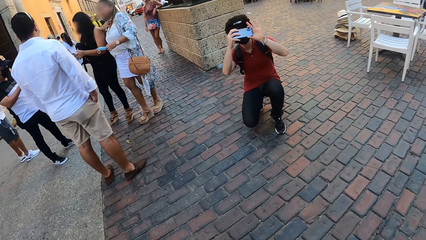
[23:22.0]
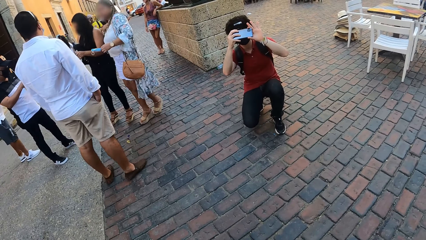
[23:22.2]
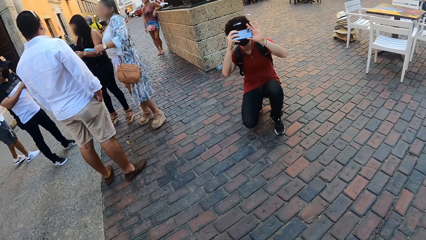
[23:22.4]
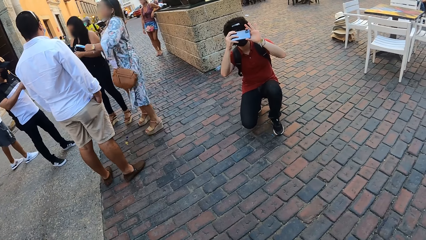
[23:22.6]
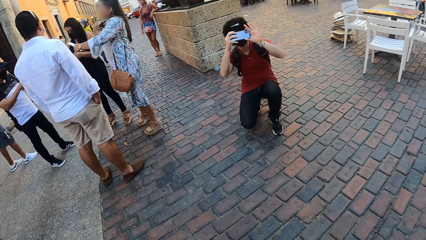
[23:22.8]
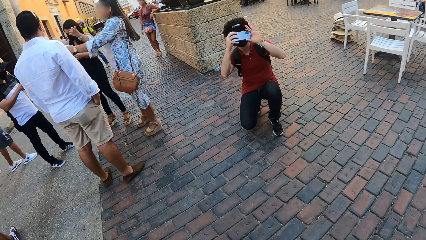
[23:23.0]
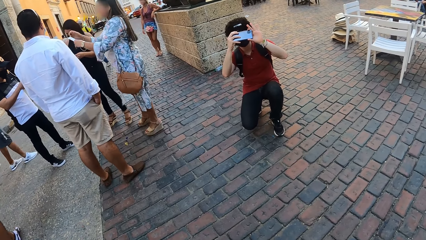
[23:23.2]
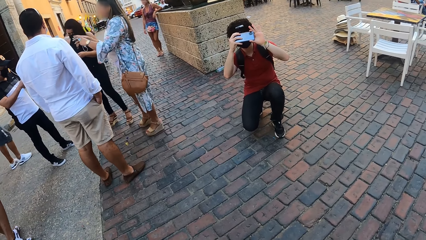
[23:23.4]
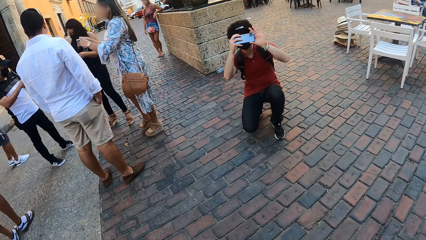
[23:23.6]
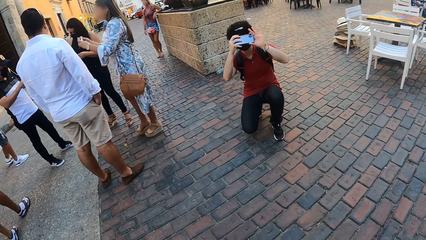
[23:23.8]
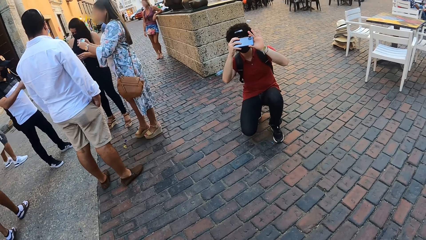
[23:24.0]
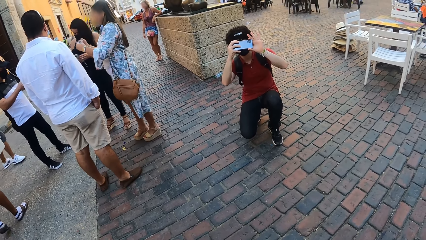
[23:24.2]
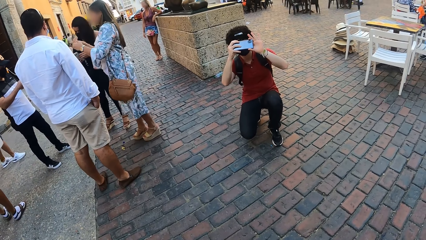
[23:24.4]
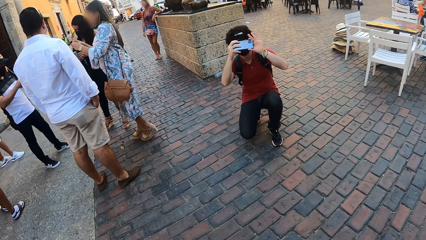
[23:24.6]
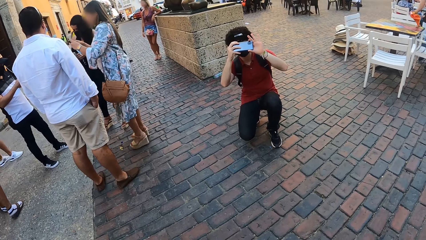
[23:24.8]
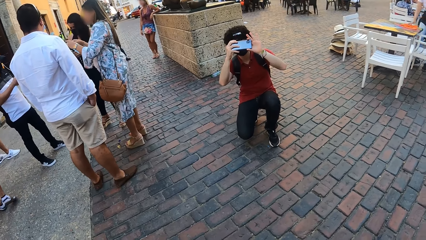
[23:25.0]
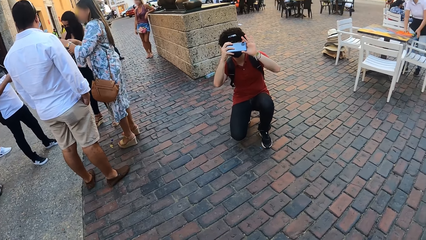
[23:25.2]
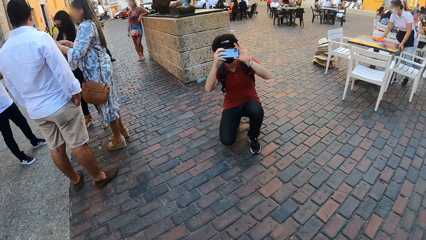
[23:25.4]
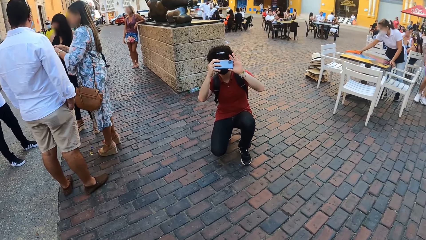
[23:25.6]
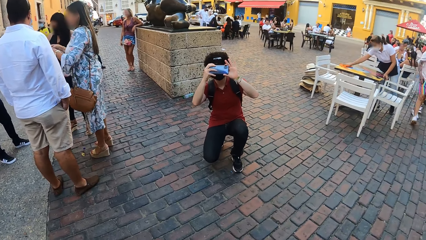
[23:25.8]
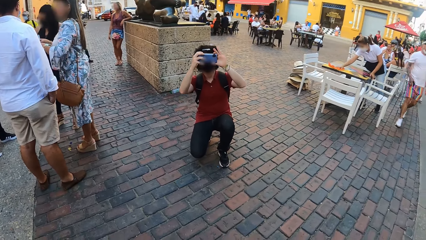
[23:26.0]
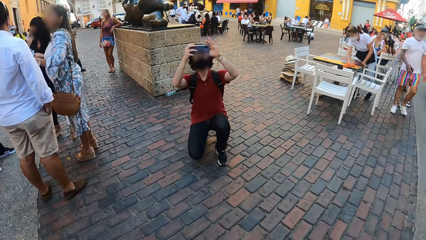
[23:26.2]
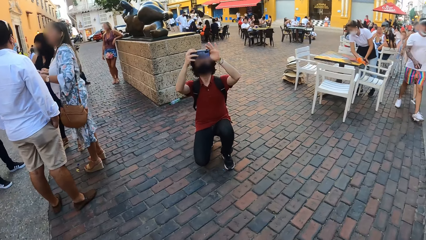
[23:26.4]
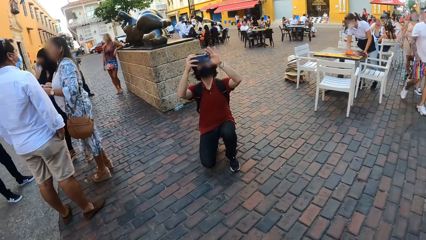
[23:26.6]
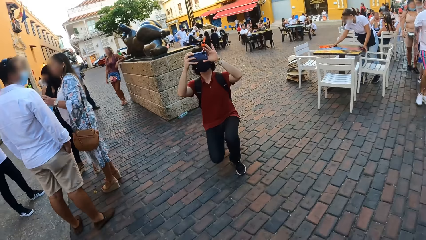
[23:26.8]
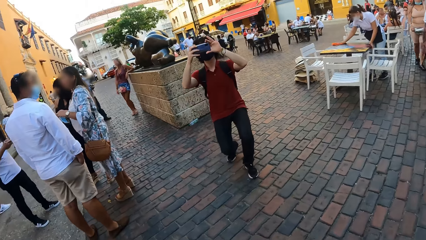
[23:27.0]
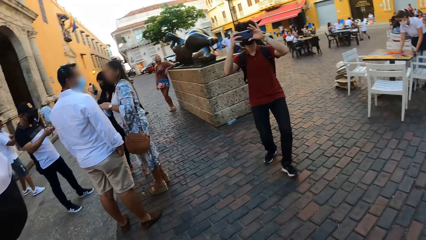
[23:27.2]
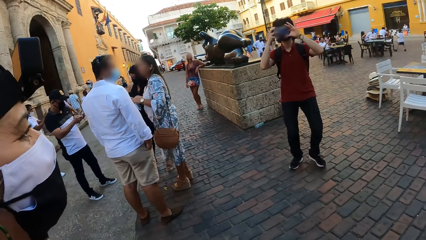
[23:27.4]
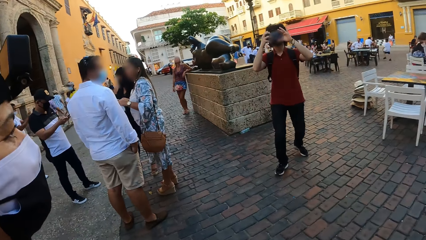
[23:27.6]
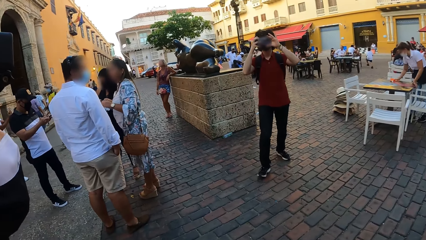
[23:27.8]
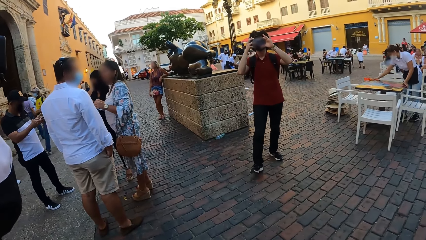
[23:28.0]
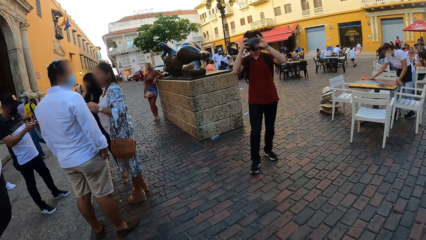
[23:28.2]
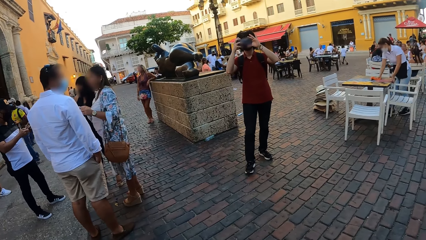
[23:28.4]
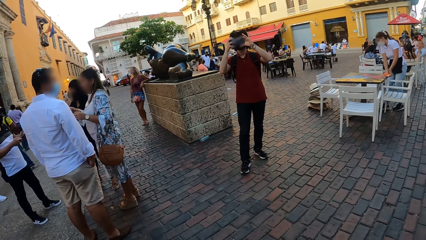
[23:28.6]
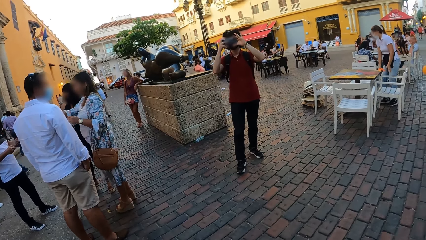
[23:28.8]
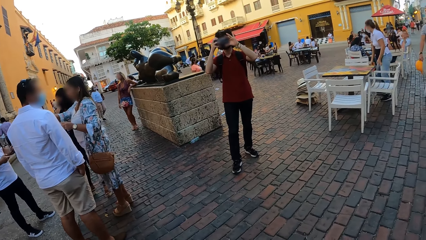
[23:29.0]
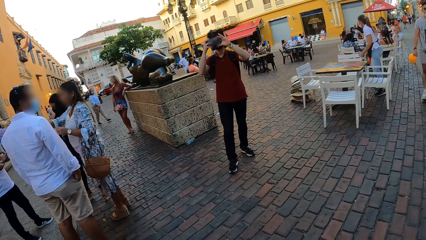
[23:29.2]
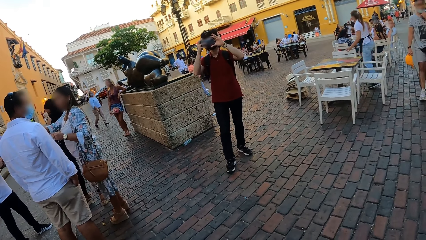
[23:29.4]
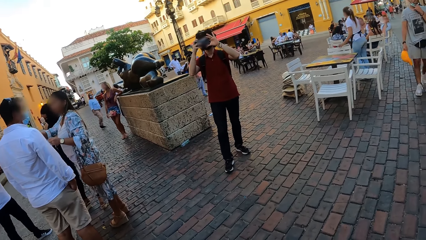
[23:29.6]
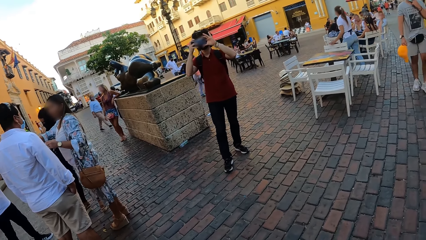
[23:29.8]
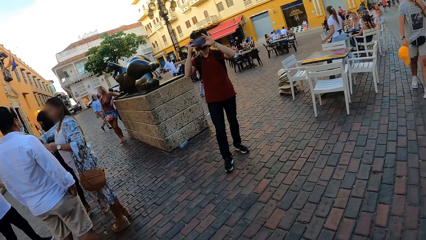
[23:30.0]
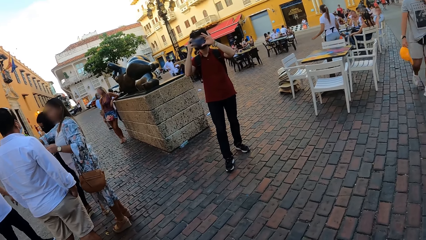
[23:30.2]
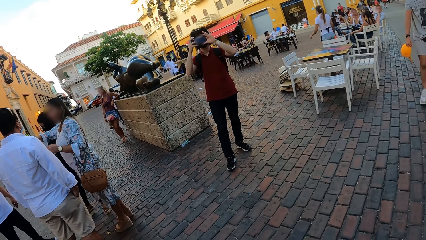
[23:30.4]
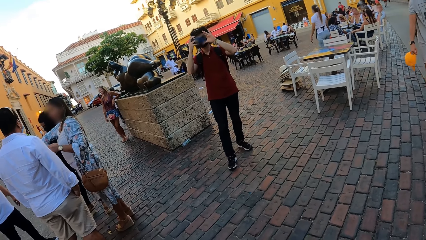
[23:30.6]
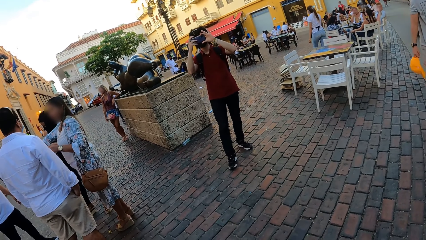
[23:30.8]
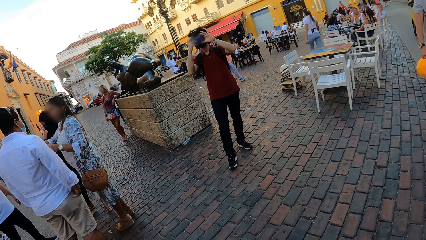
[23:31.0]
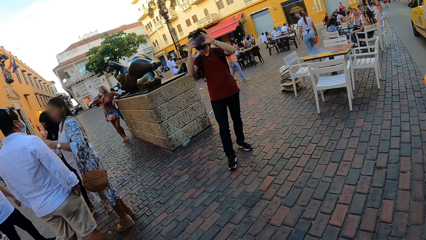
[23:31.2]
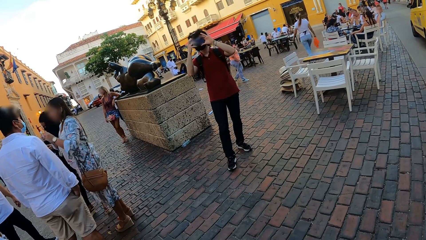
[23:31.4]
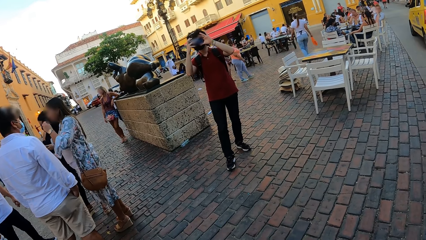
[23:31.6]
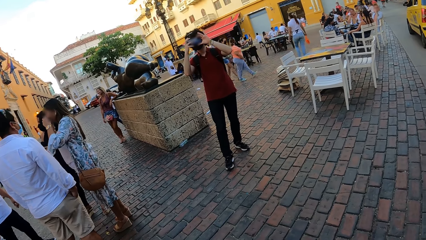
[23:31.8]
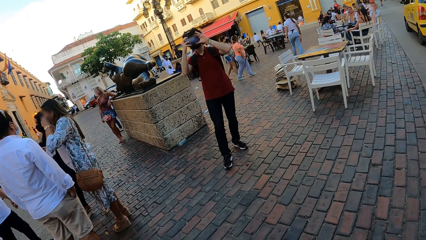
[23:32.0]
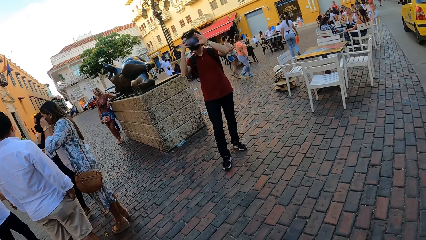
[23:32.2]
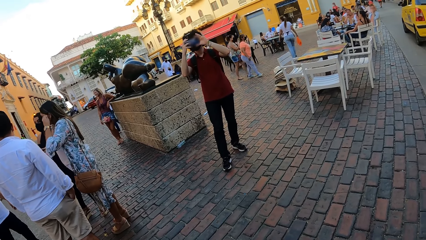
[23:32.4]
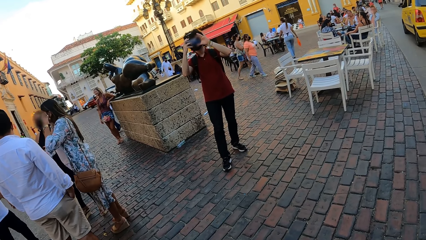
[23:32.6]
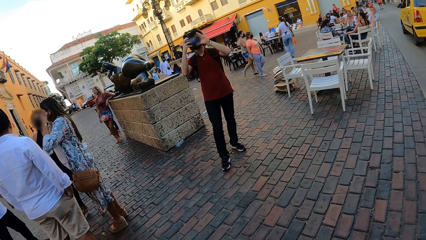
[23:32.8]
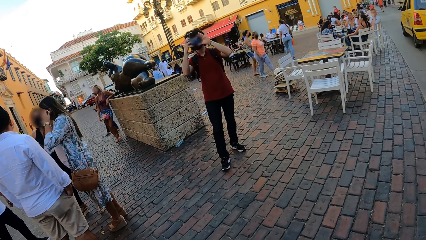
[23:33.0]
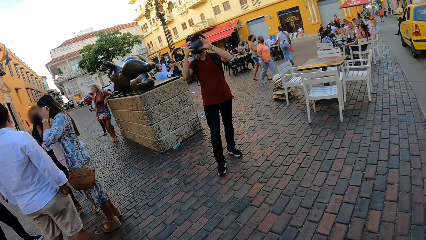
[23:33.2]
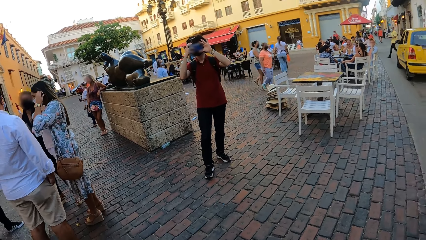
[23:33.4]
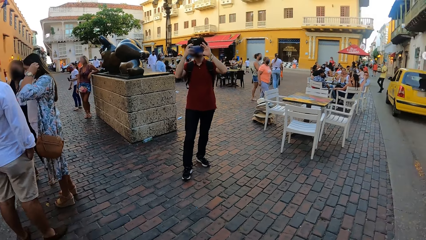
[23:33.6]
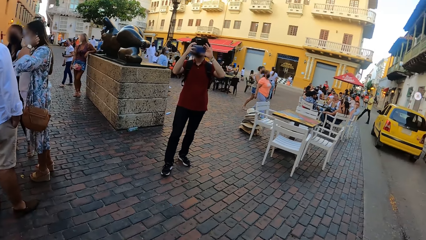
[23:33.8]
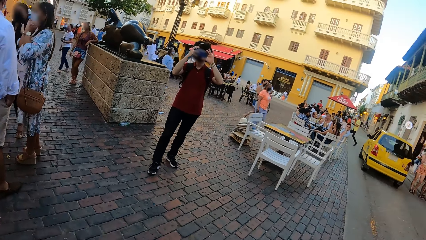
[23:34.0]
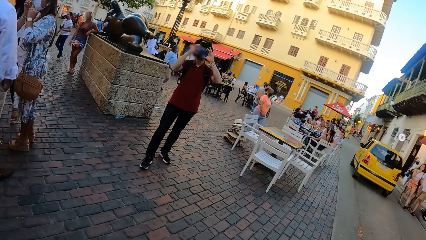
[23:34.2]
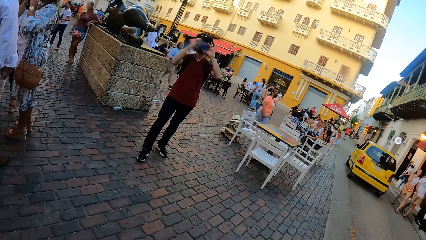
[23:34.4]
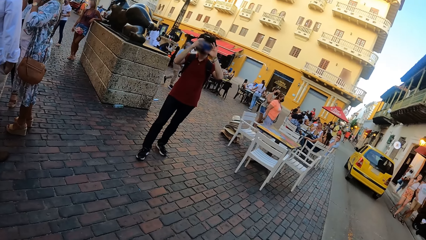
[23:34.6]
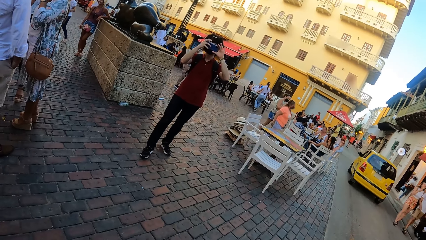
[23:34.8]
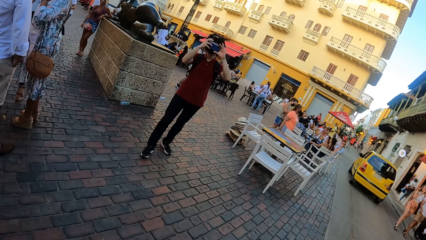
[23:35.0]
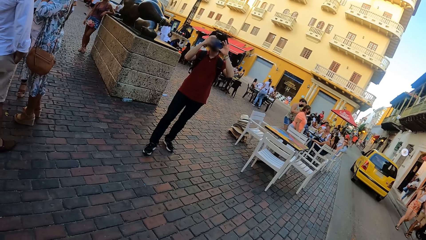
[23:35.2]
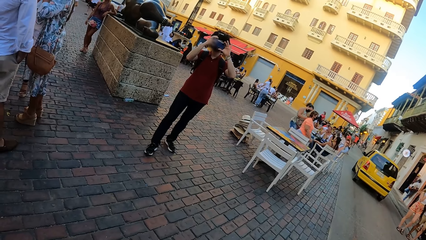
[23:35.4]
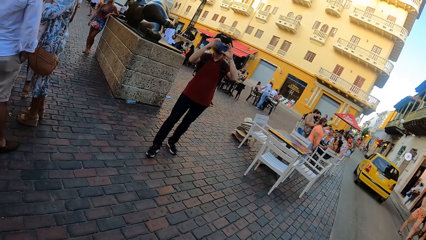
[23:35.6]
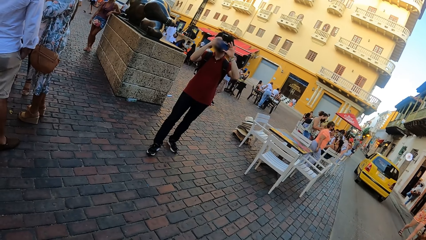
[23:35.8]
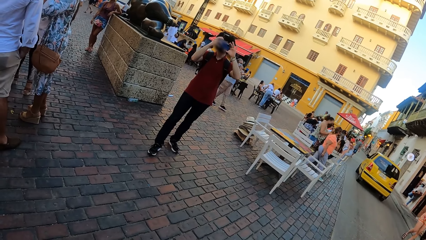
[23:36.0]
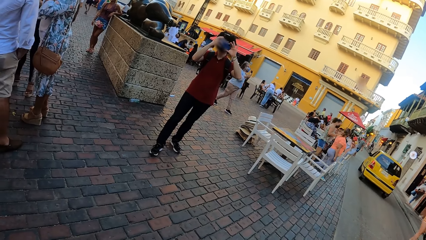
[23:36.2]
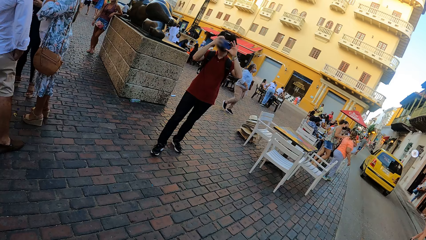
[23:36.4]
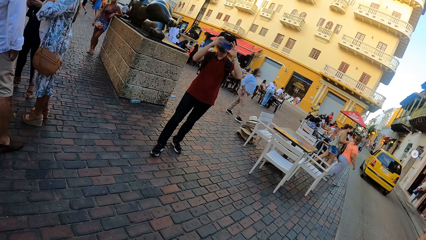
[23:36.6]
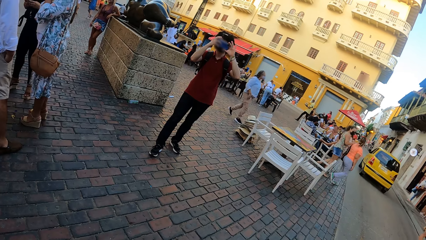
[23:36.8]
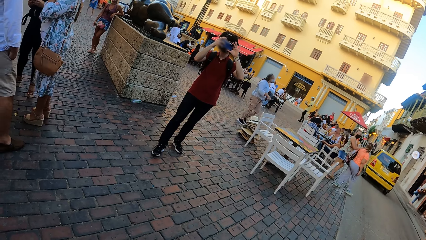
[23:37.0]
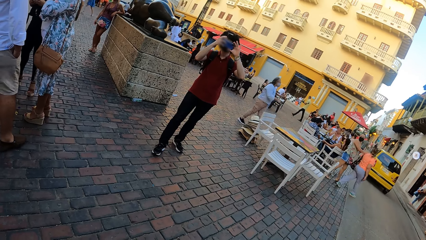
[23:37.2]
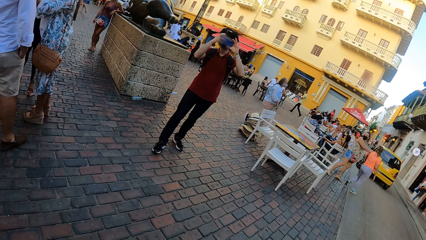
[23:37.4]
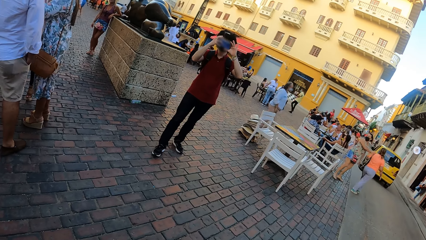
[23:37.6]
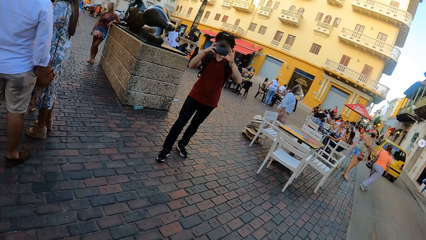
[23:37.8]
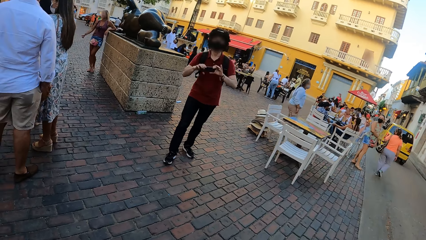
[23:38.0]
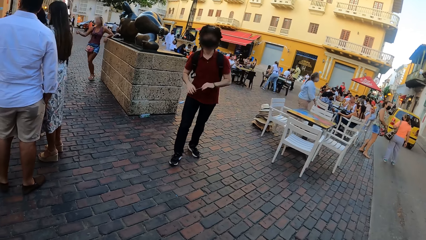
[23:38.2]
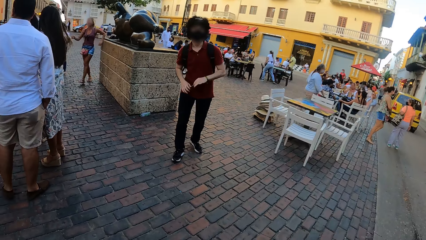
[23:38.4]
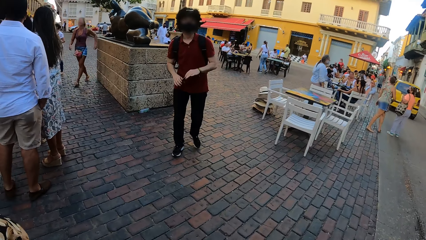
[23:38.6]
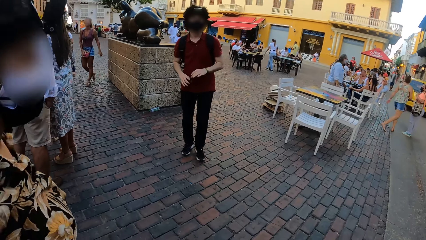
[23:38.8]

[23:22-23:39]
A man stands with a lady, another lady and another man on the pavement. One more man stands on the pavement, steps back on the pavement and takes photos with the phone.
